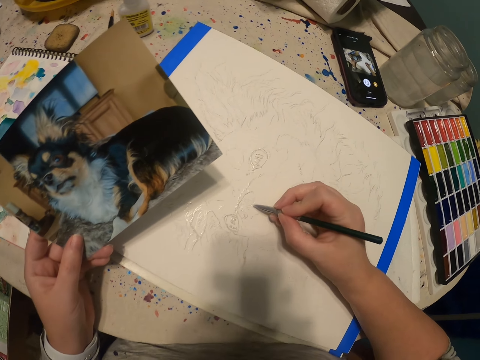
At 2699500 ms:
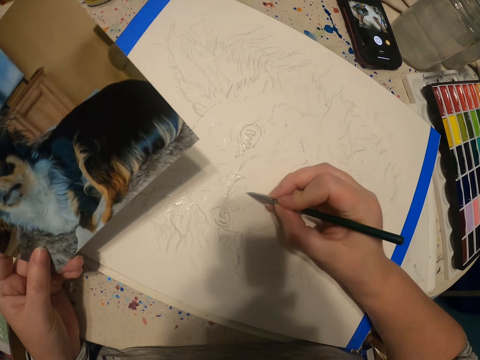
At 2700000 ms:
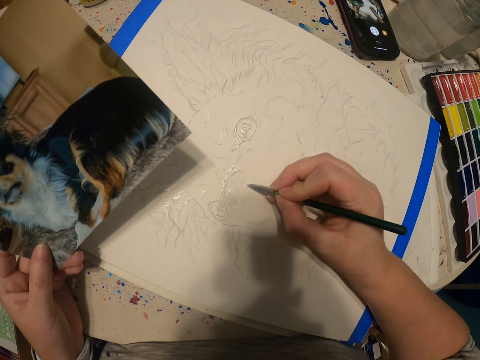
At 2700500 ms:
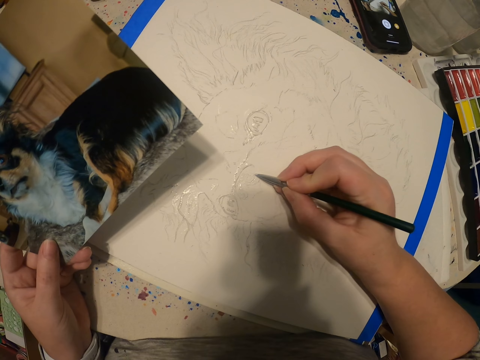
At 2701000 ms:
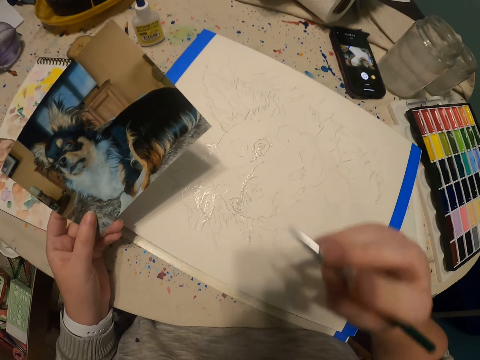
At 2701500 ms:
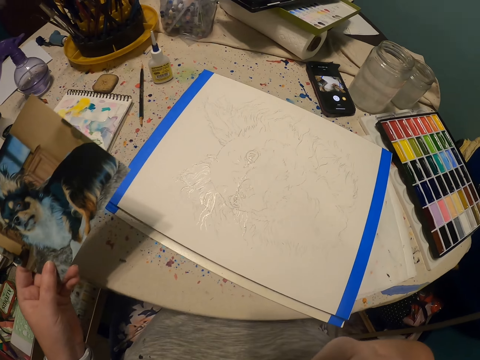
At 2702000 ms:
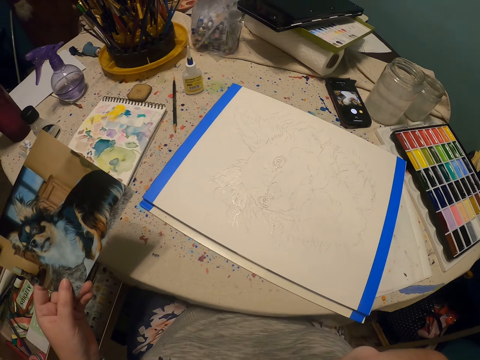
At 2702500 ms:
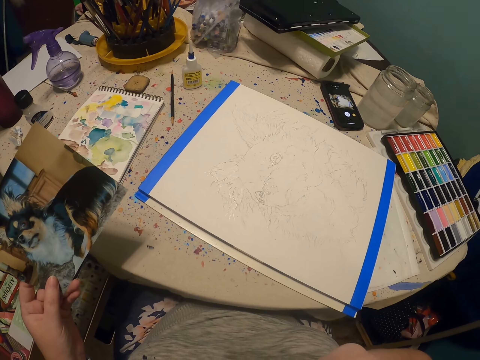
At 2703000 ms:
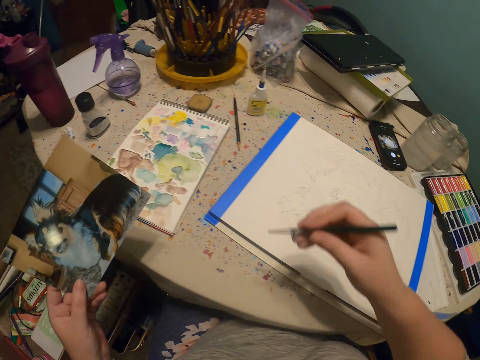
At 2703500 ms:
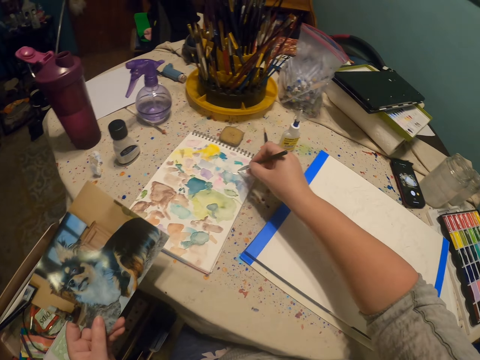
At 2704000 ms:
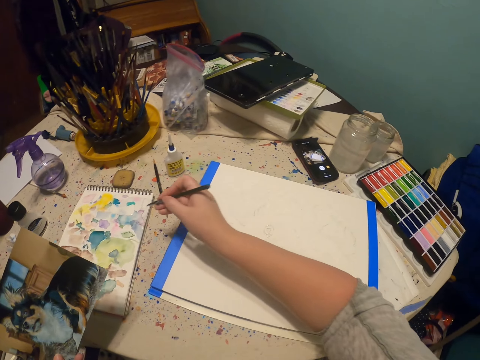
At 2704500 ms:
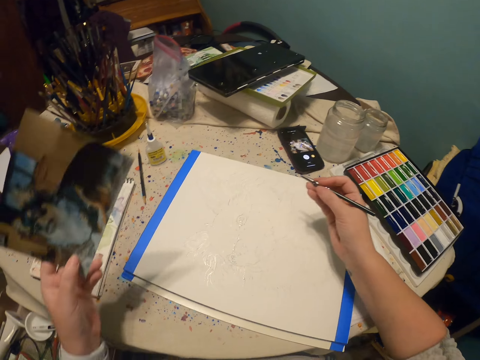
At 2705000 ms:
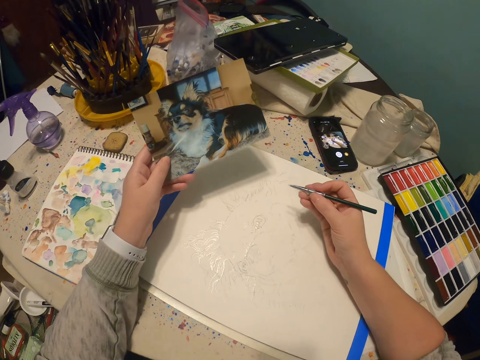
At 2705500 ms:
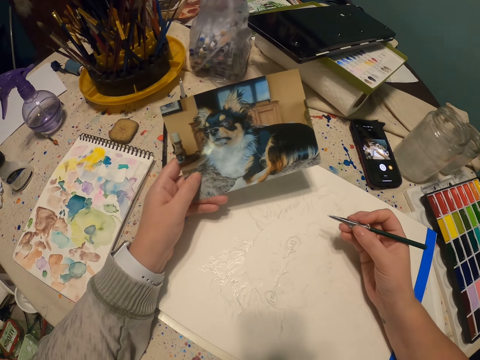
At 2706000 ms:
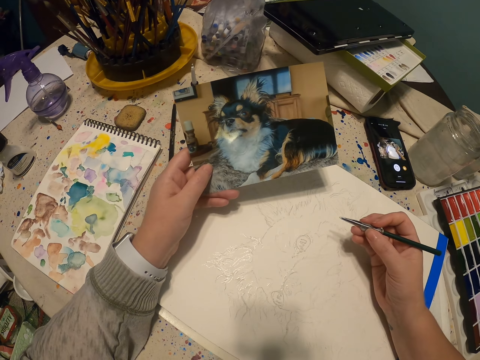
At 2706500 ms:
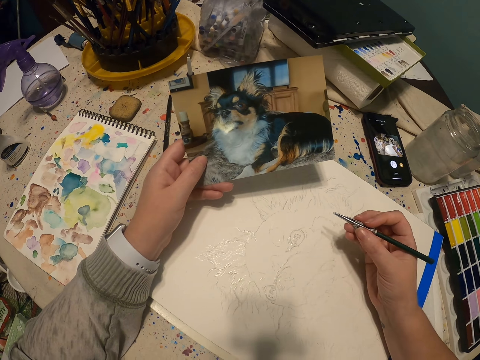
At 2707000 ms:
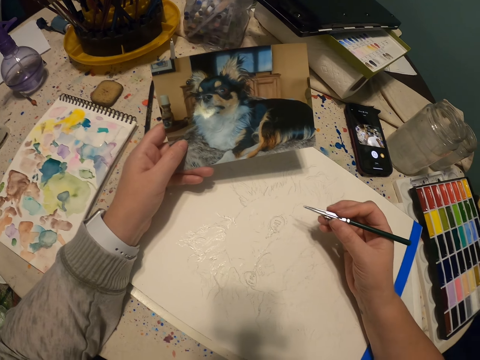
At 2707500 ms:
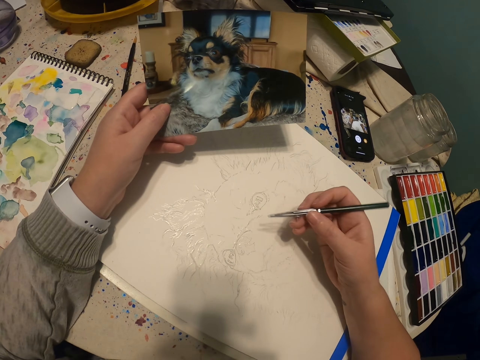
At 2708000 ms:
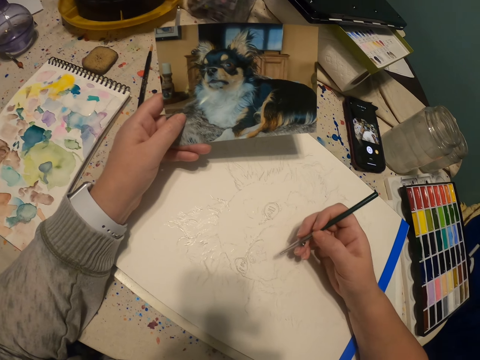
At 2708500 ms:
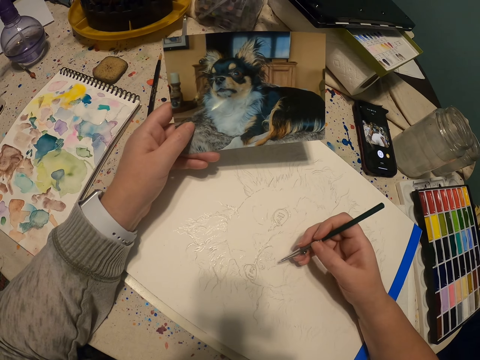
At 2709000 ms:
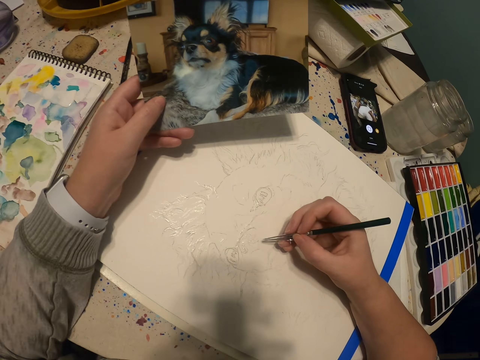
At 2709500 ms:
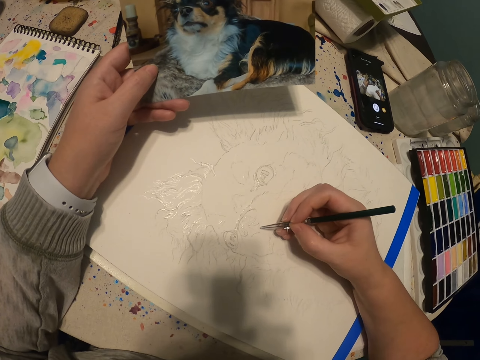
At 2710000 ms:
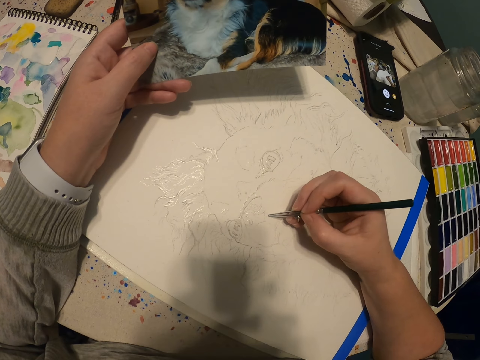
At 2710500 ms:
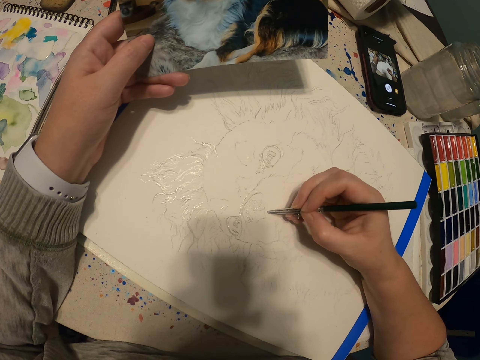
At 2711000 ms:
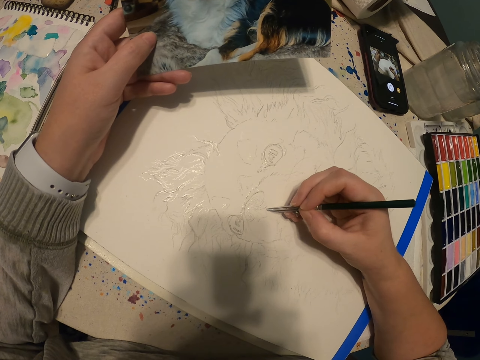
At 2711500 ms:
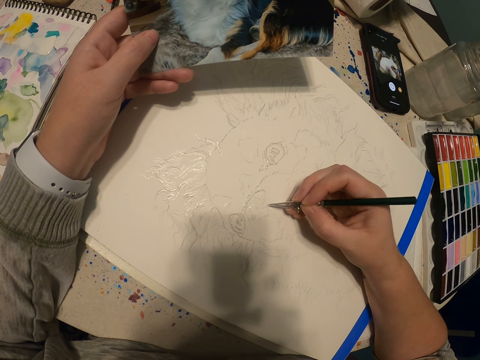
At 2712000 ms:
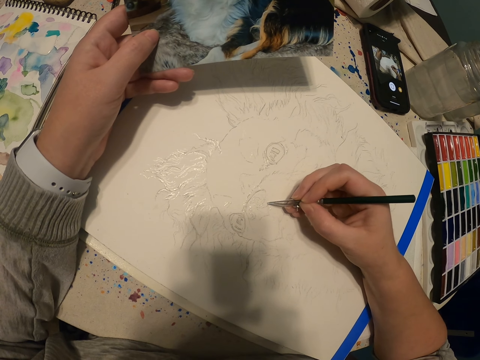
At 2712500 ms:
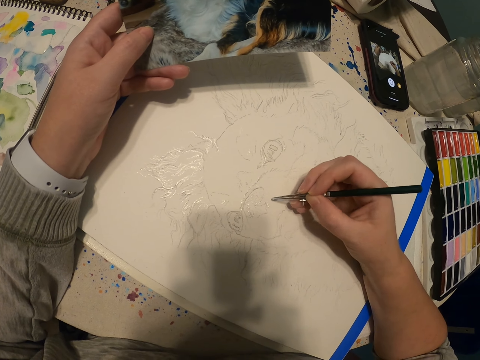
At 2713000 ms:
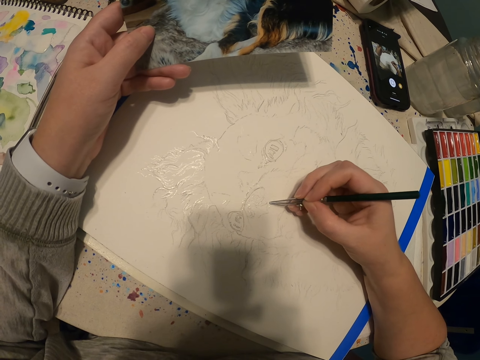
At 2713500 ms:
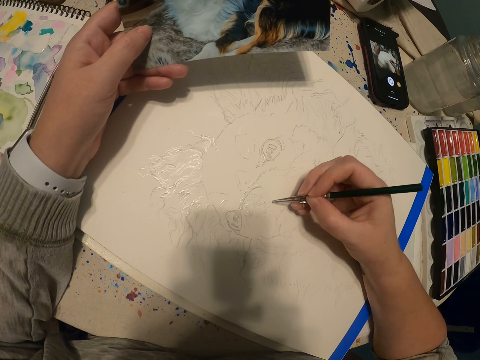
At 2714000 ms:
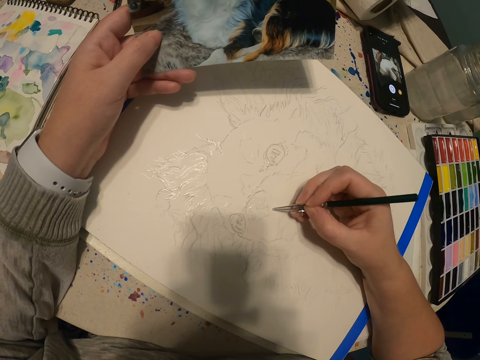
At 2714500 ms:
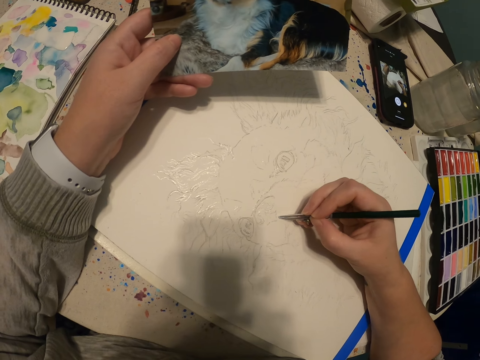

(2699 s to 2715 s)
The camera wearer leans back. They add paint to the paintbrush. They adjust the picture and view the picture. They paint on a canvas using the paintbrush.

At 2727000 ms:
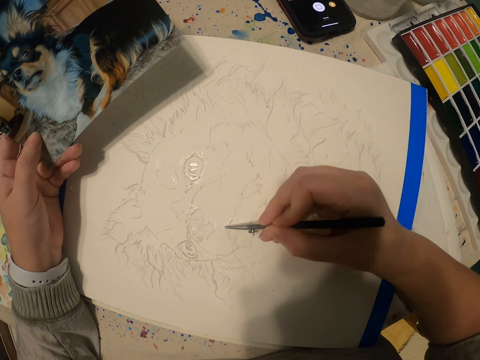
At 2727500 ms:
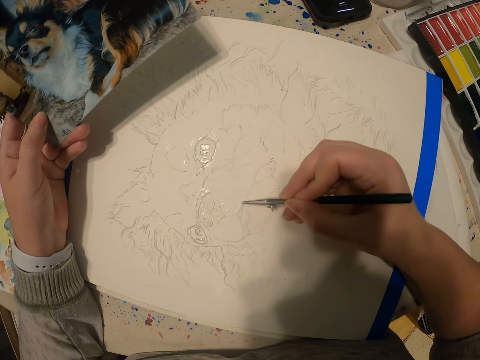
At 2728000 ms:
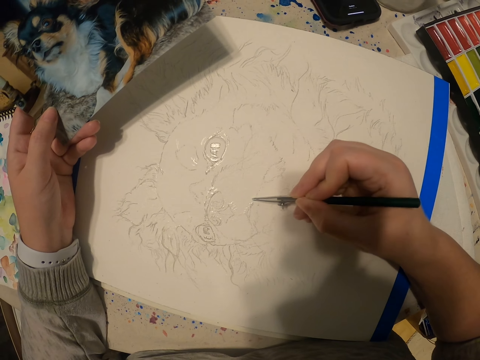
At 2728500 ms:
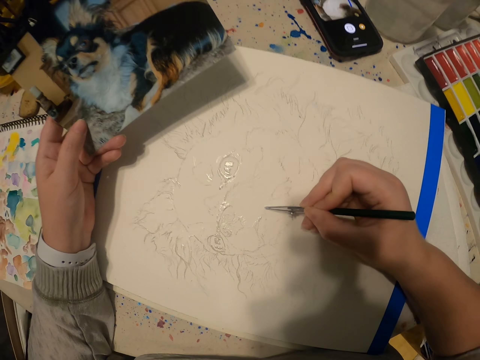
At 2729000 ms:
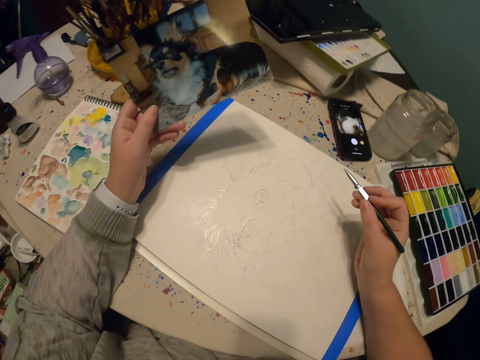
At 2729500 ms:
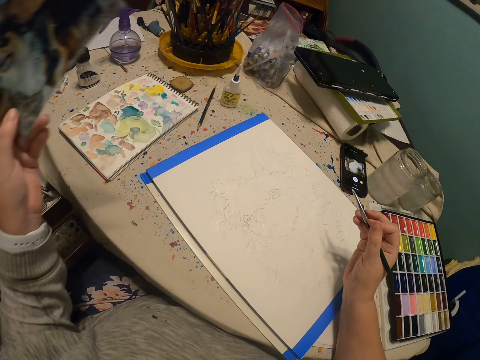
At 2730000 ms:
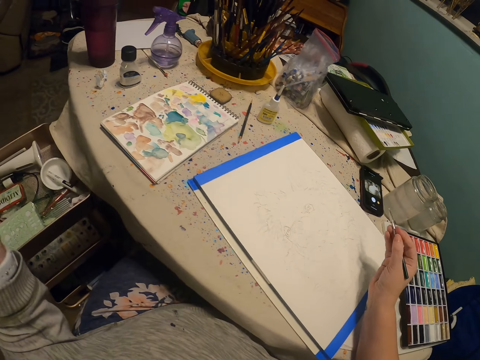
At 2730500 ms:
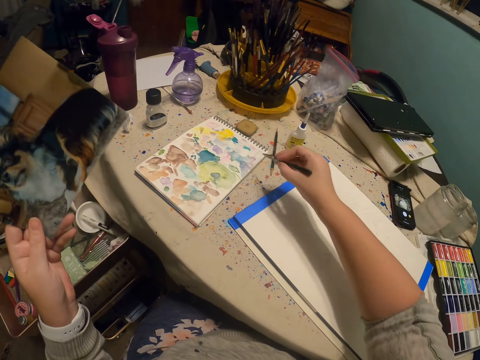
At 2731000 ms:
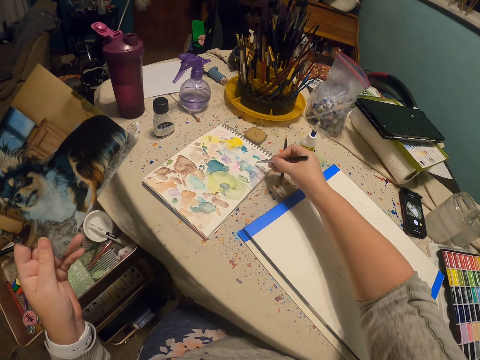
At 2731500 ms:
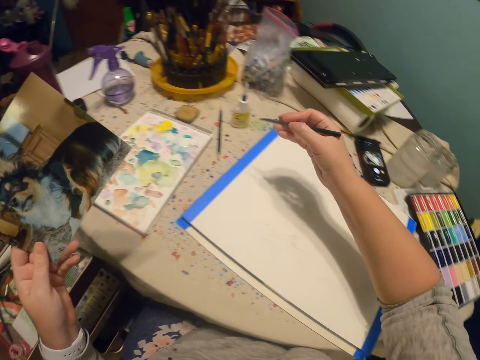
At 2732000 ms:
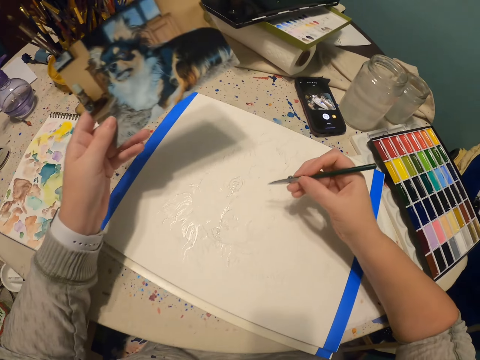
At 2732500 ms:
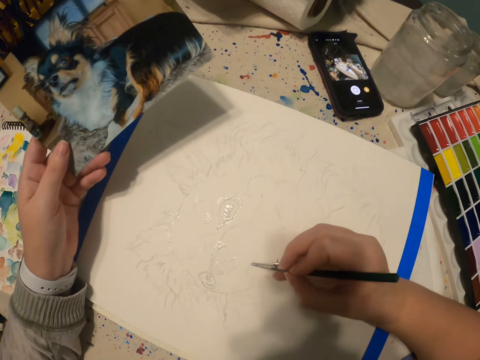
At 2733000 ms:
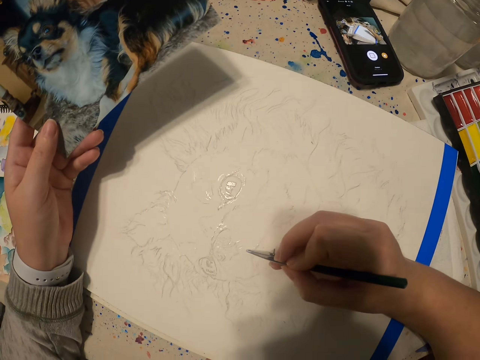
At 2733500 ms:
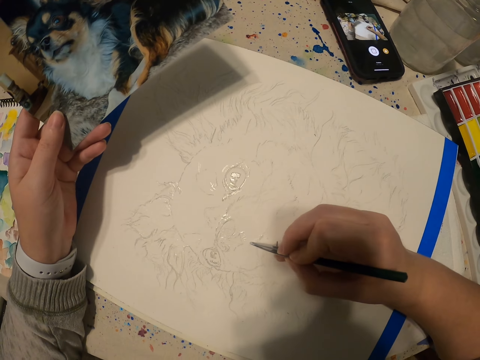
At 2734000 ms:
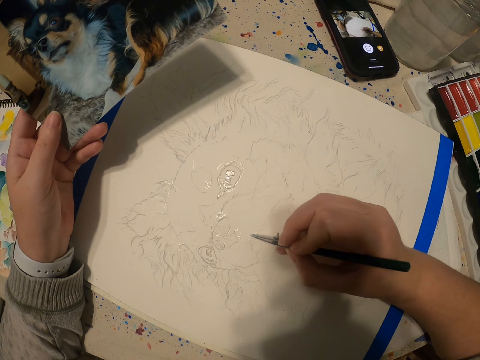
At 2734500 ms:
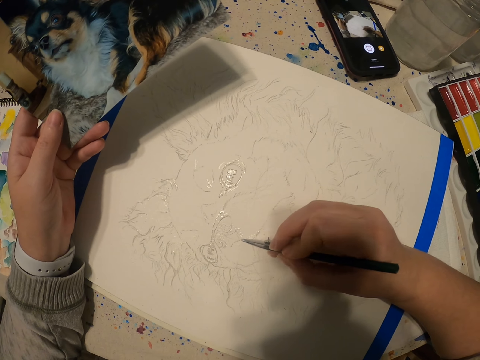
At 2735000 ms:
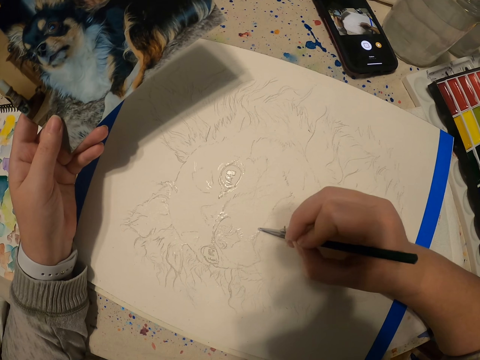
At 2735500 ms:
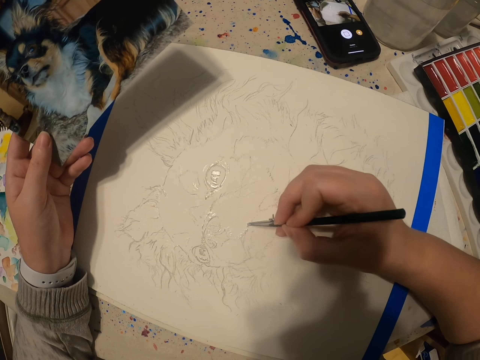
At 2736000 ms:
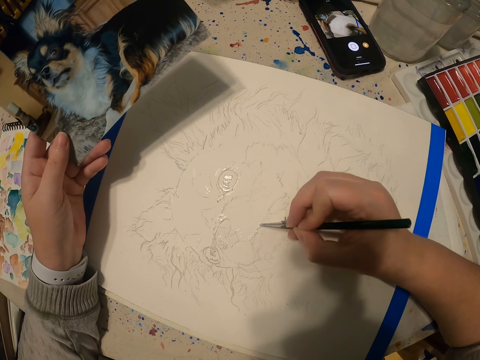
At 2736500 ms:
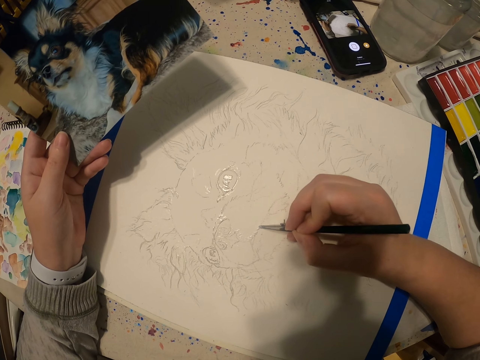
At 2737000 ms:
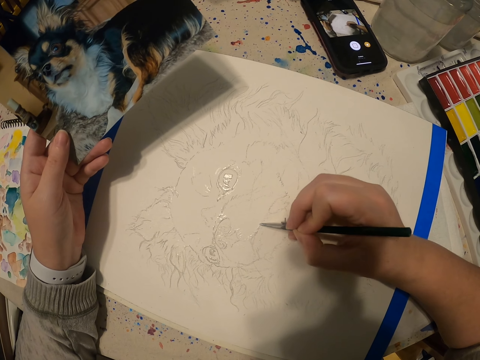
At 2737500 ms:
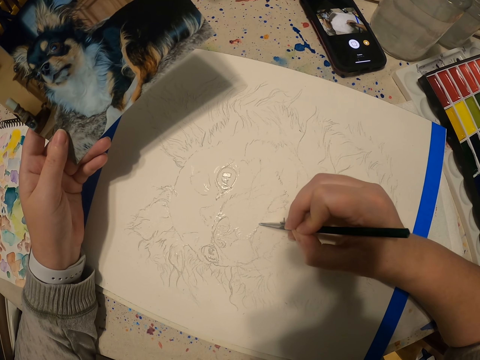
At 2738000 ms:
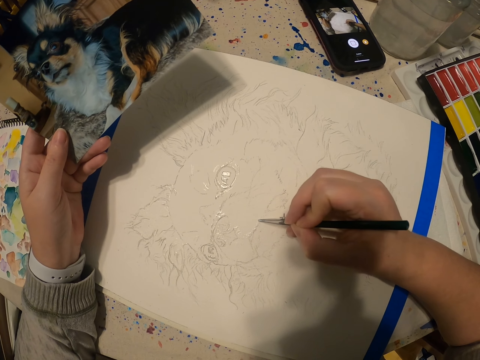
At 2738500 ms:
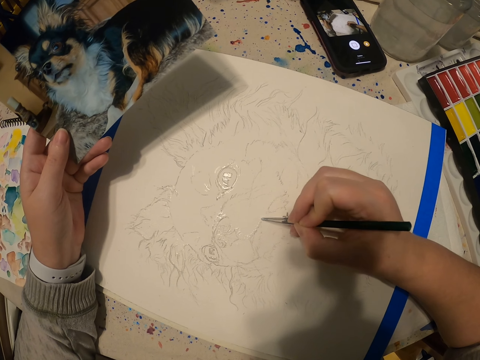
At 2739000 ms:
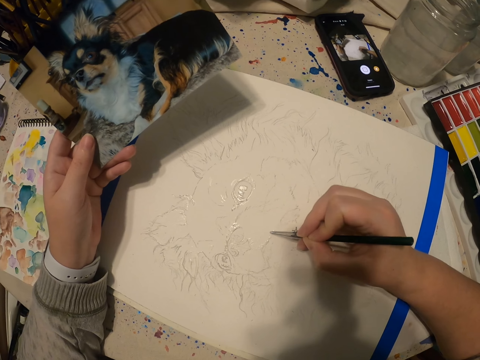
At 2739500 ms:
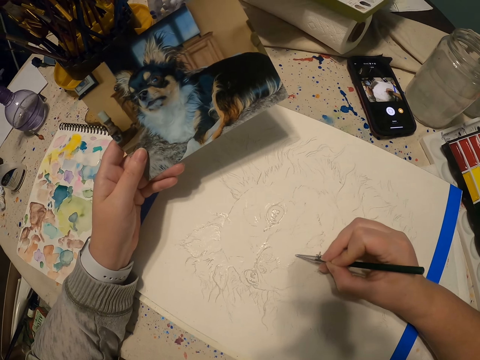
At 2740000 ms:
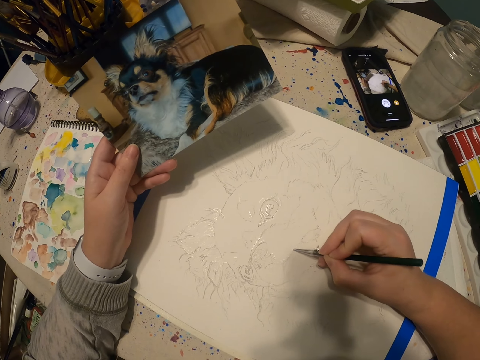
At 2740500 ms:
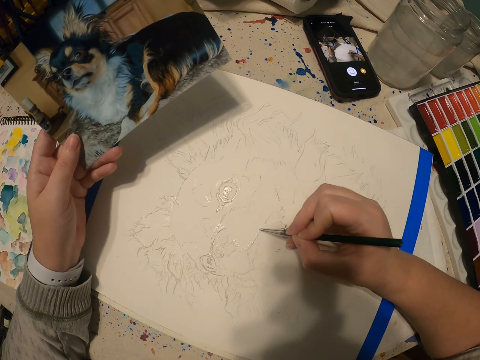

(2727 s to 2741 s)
The camera wearer adjusts hands. They add paint to the paintbrush in the paint on the book. They draw a picture with a pen on the paper.
